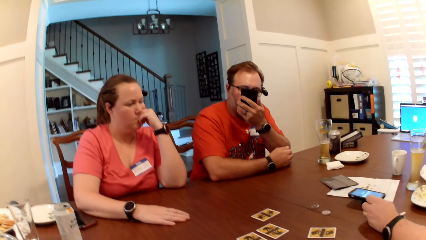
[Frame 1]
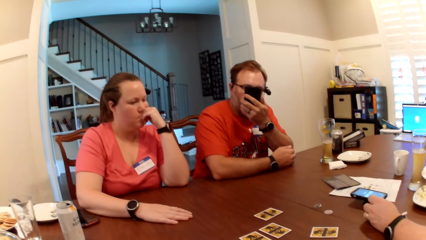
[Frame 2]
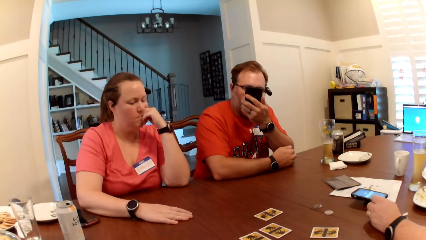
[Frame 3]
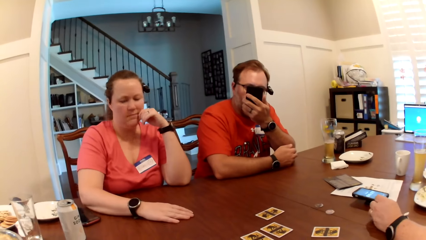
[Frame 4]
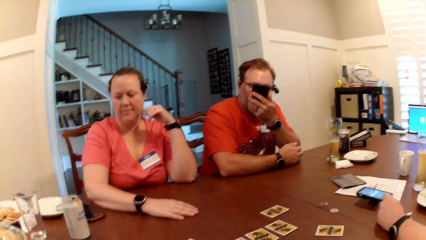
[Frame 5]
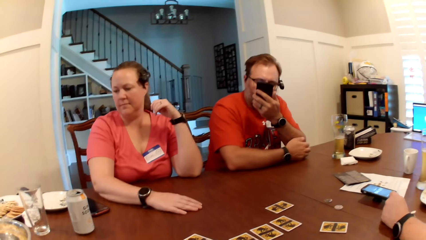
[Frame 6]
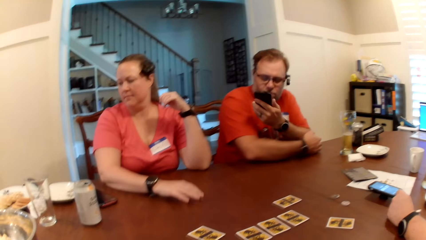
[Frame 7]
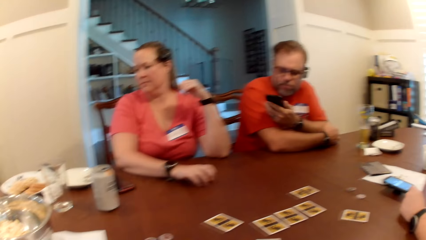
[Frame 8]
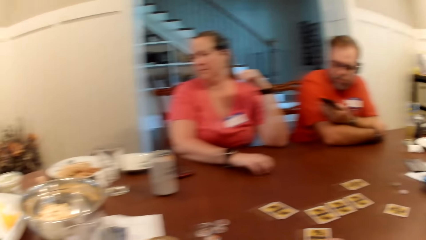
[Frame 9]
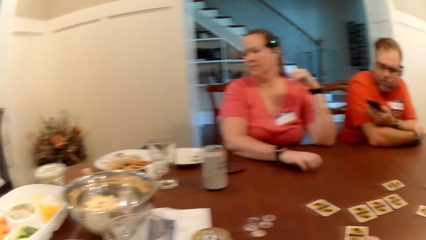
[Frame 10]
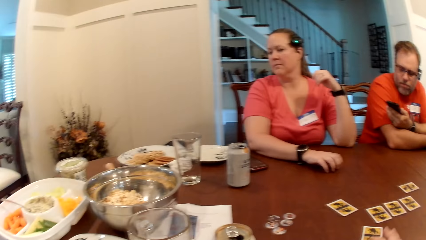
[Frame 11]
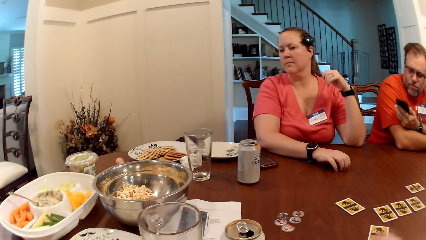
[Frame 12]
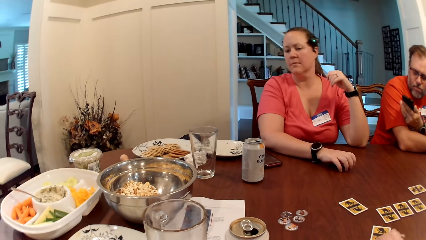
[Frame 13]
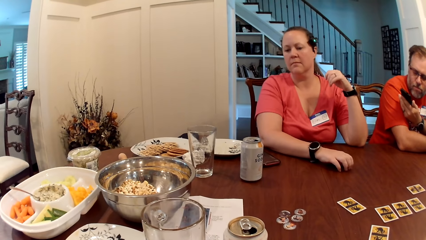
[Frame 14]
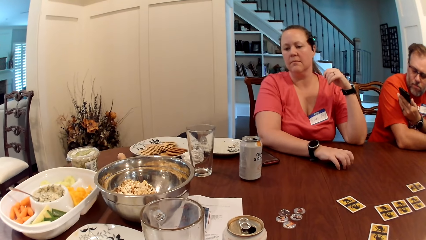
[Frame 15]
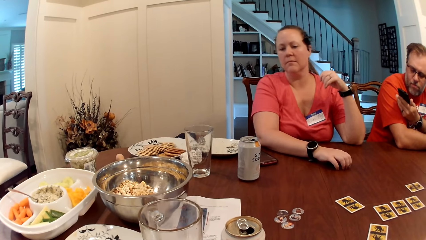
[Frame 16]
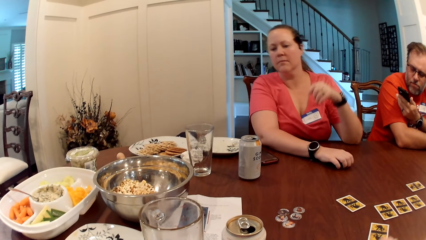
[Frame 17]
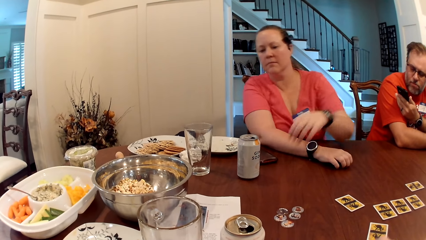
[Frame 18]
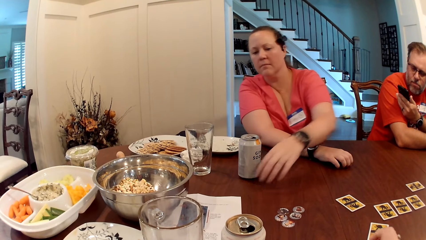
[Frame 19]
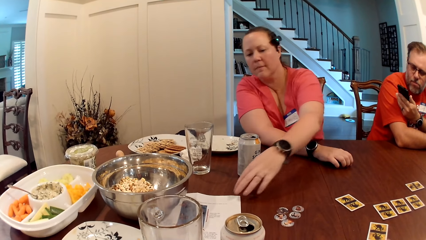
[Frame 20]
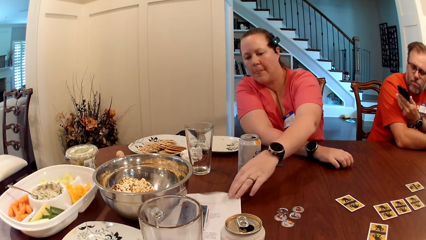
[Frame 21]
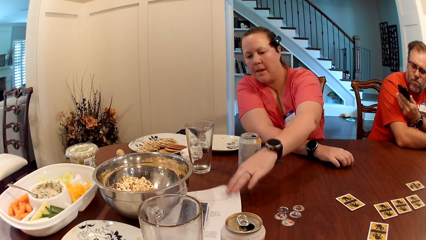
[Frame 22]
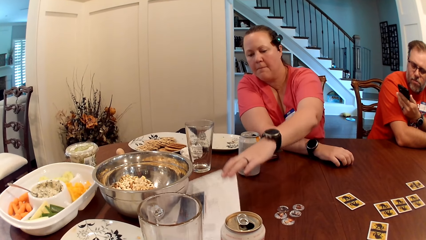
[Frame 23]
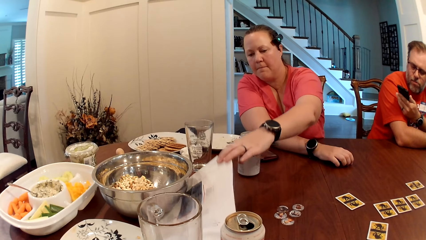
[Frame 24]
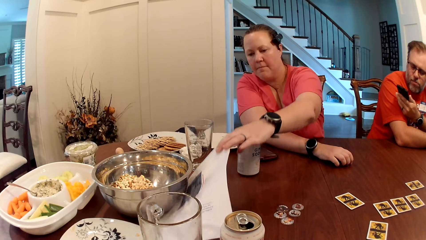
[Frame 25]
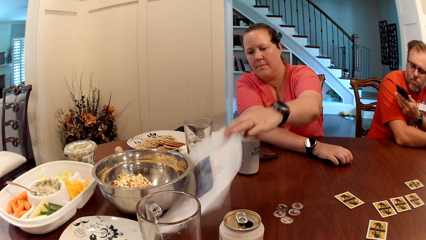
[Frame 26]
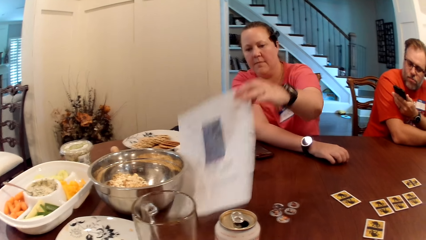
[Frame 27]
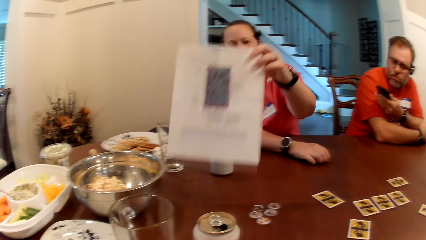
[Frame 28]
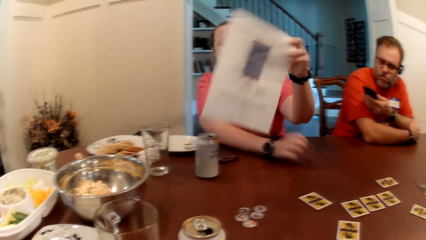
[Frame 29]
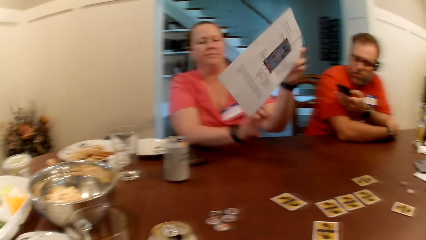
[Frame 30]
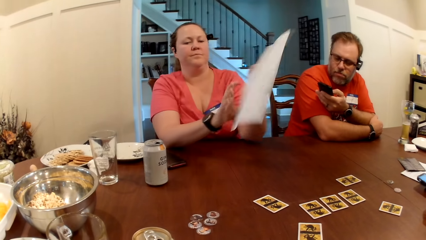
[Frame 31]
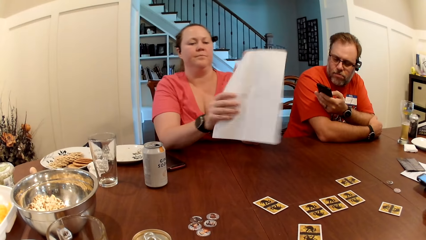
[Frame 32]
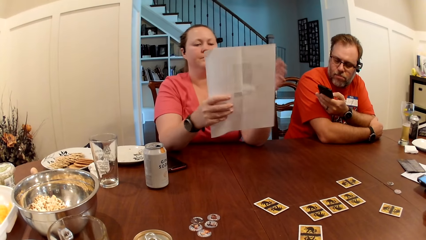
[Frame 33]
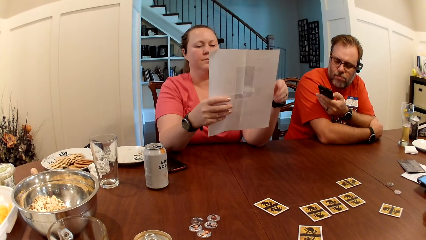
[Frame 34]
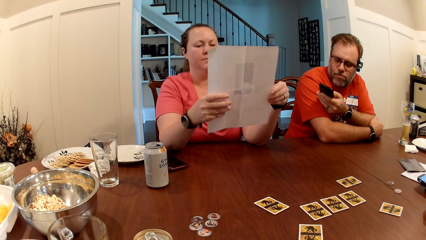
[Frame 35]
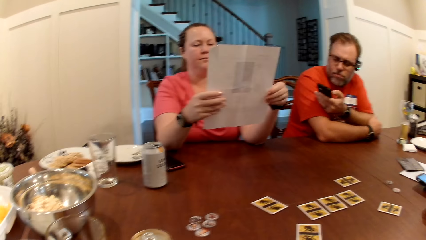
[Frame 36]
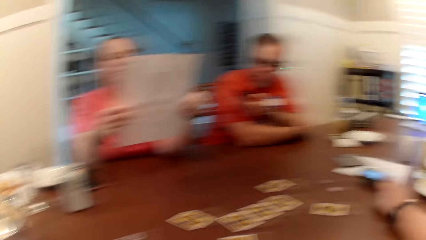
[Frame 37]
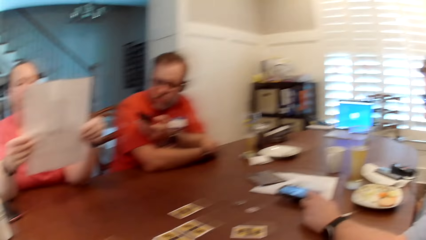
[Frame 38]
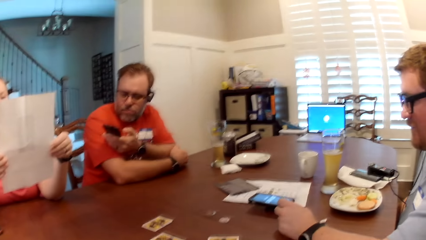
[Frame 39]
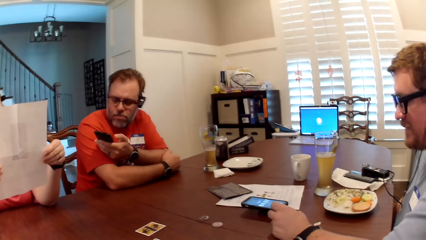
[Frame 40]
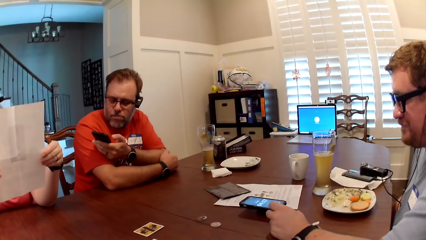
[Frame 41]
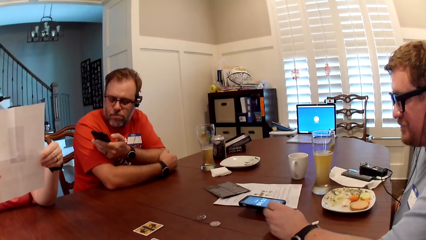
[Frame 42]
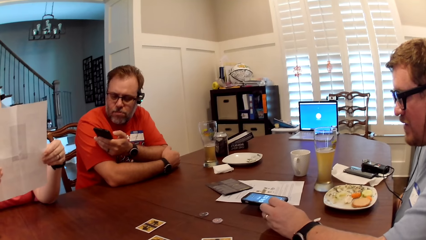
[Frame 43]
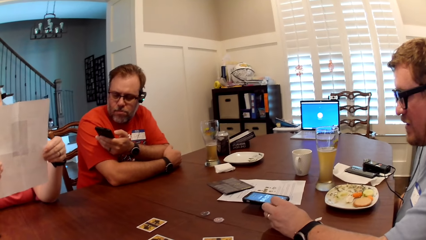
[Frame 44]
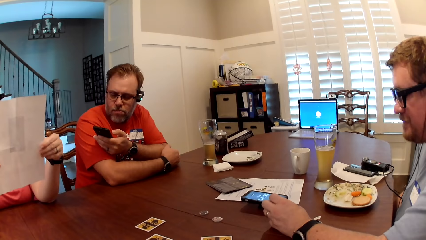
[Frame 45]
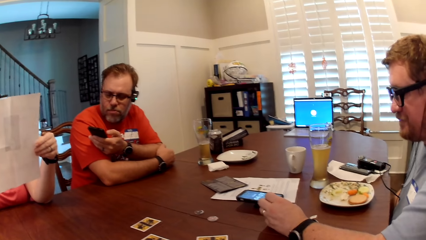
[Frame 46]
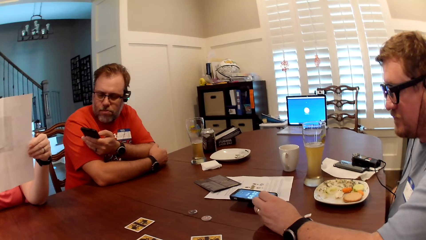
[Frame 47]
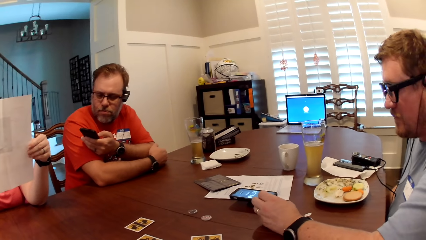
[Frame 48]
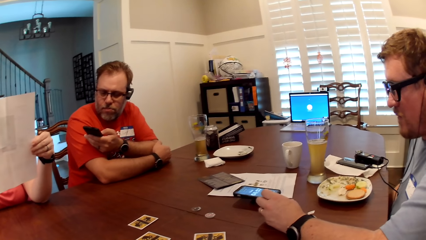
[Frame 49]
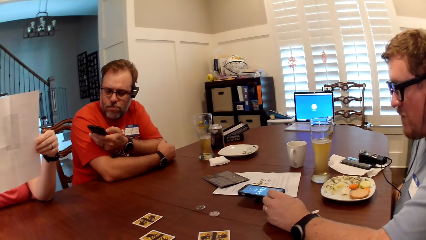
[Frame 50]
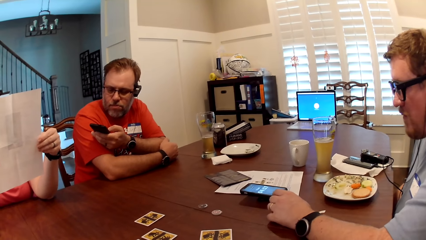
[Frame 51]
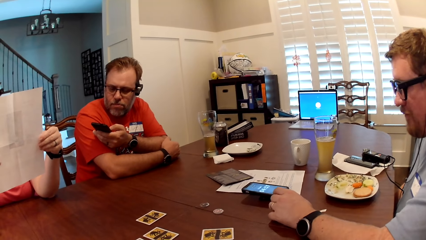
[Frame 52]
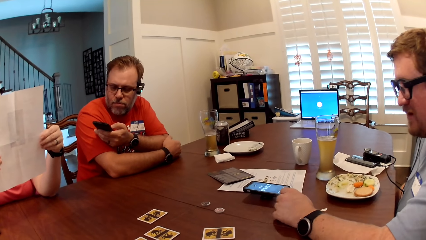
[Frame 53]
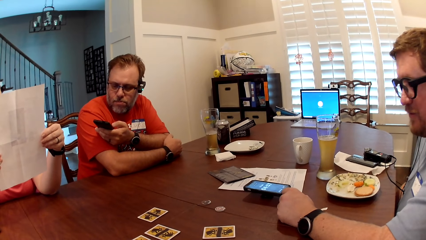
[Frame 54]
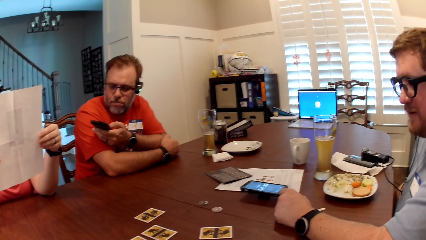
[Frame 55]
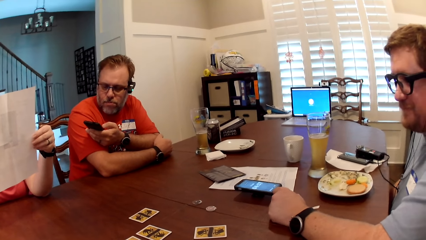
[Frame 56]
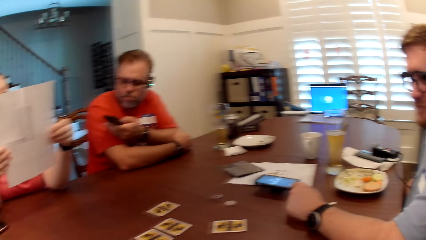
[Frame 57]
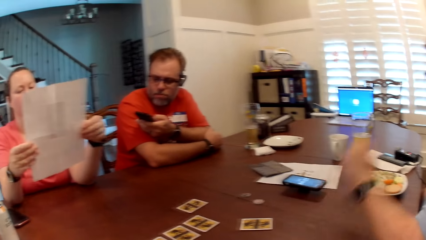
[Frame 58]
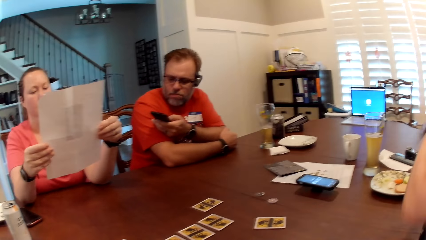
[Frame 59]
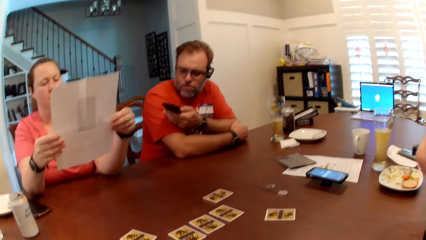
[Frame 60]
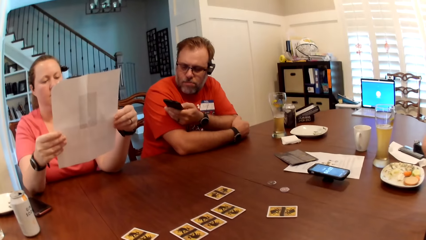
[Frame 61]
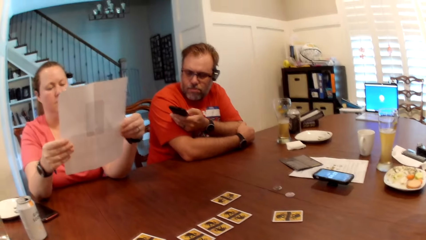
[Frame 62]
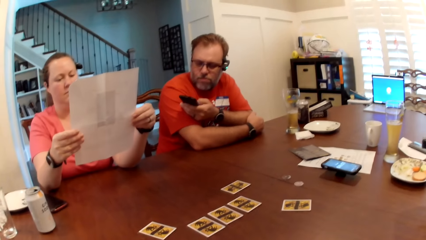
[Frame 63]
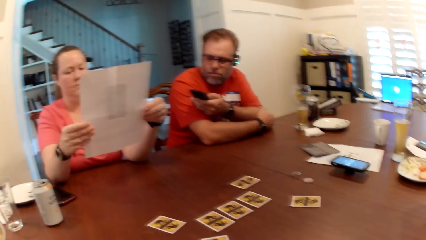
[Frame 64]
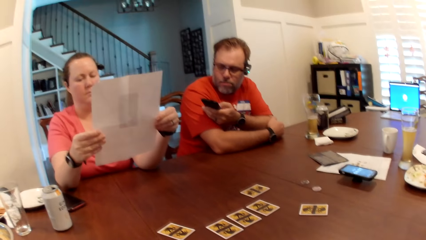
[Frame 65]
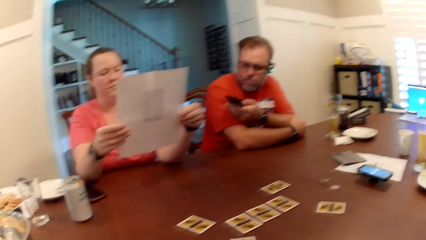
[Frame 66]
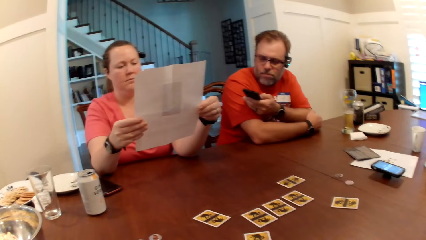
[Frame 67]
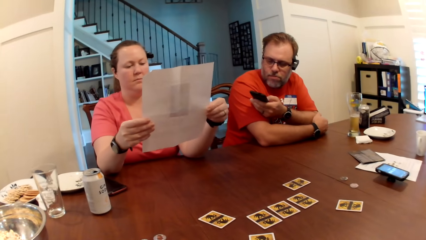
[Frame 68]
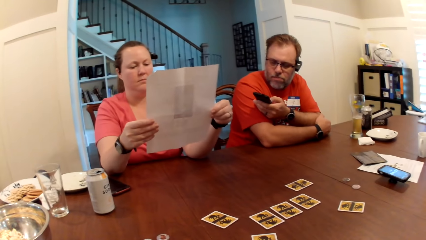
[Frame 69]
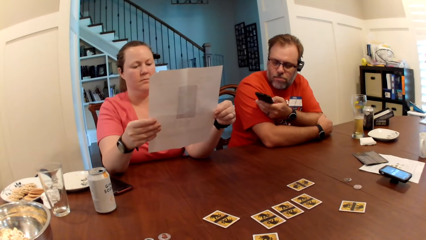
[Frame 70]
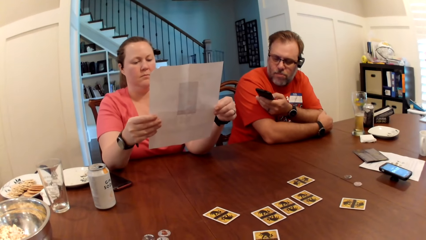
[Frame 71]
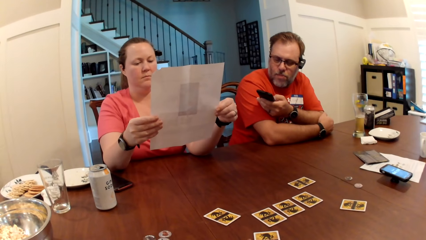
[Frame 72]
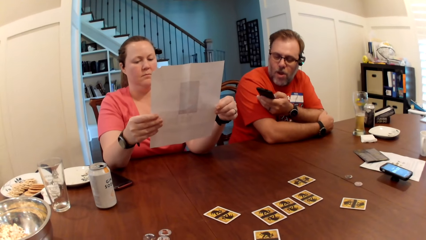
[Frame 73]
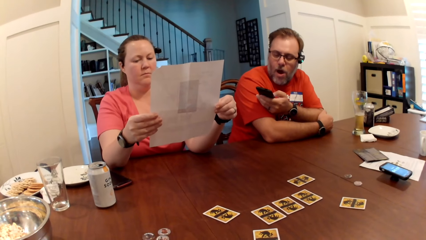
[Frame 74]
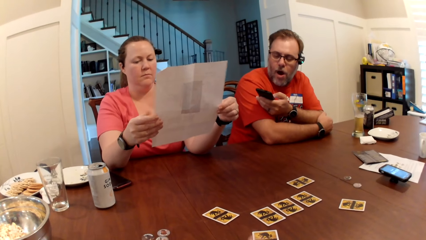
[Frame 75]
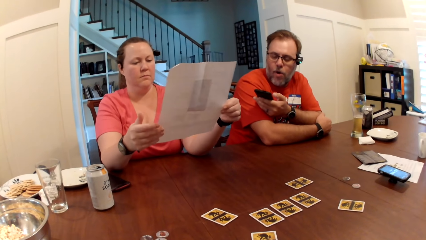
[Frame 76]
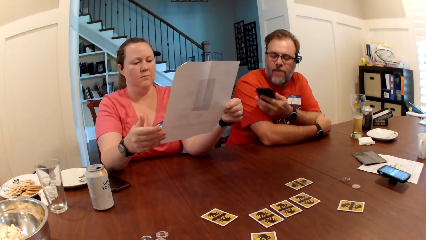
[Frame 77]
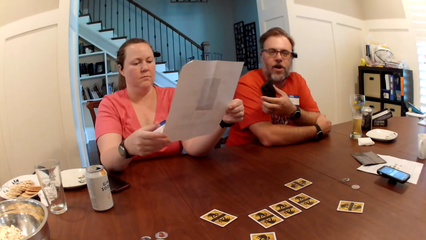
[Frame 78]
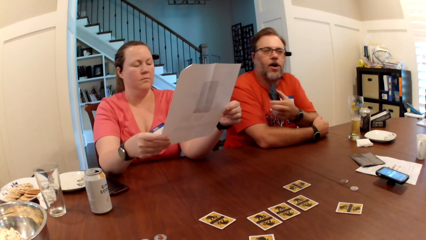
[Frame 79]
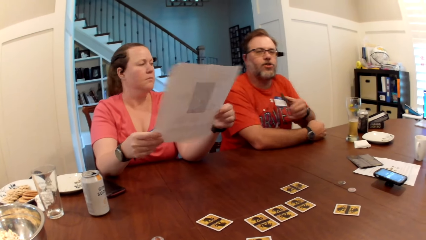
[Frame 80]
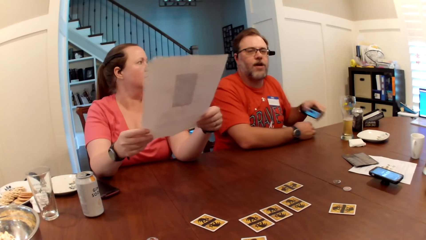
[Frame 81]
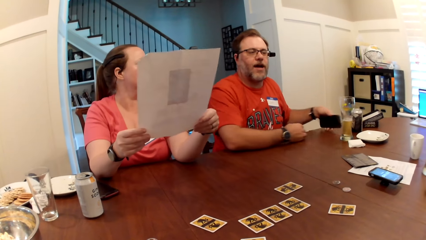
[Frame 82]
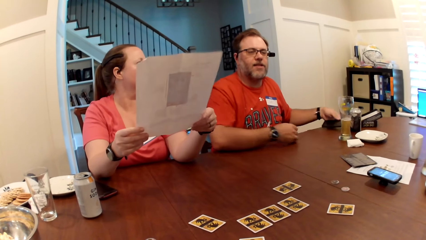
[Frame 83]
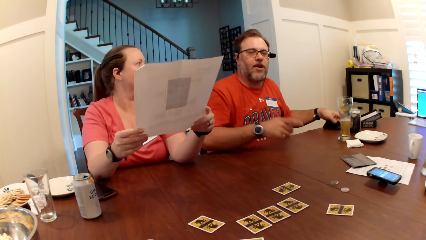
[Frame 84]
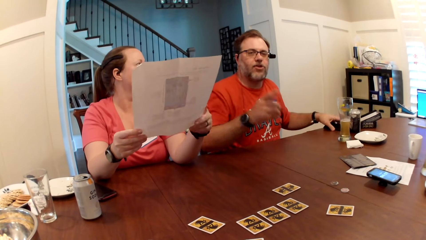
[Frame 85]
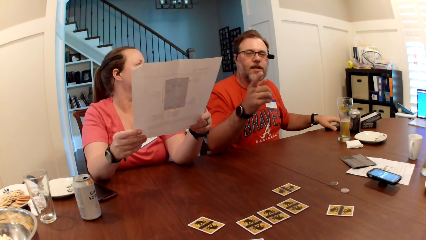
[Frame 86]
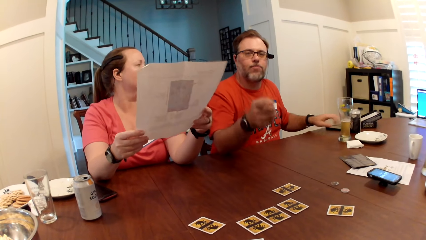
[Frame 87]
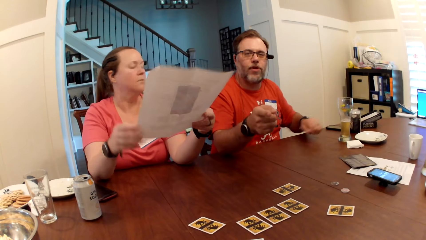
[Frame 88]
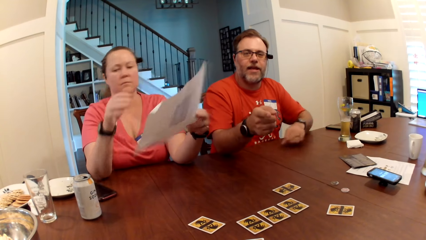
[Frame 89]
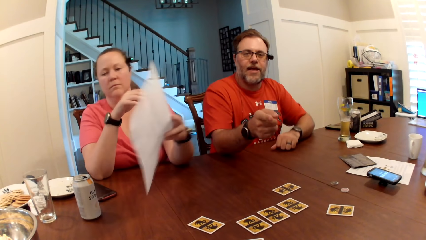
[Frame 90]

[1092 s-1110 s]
A woman taps the table with her right hand. The camera wearer taps the table with her right hand. The woman picks a paper manual on the table with her left hand. She holds the paper manual in both hands. The camera wearer looks around a room. A man operates a mobile phone. The camera wearer looks around the room. The man interacts with another man, the woman and the camera wearer. The first man drops the phone on the table with his left hand.
